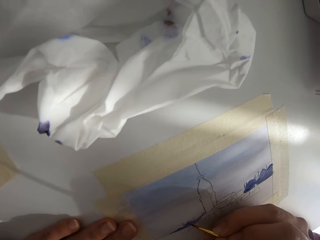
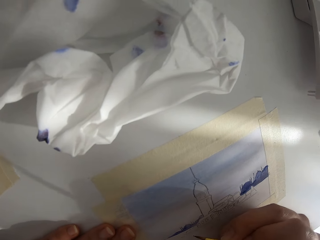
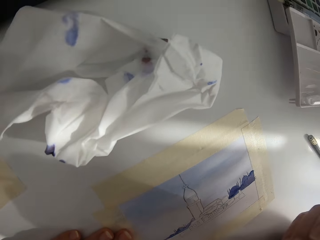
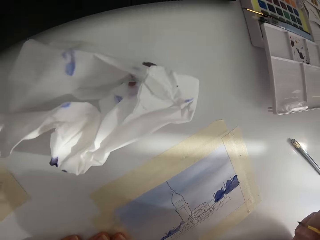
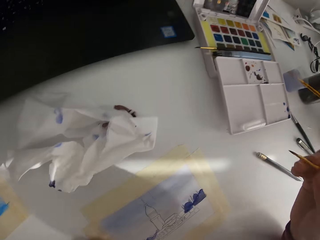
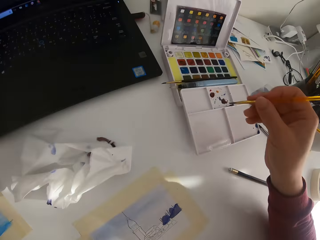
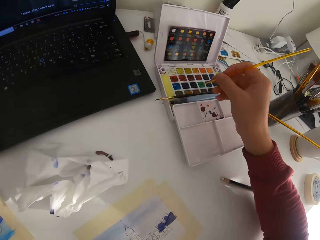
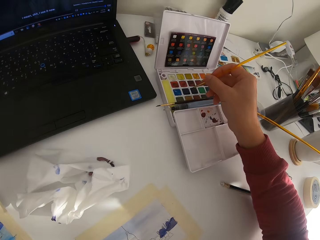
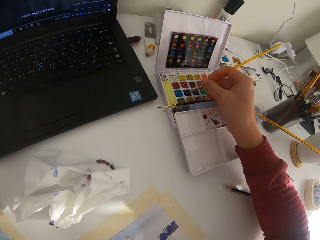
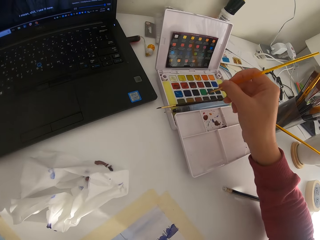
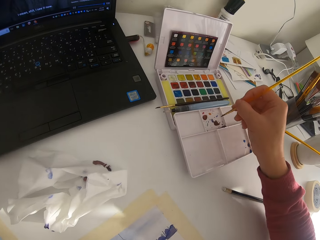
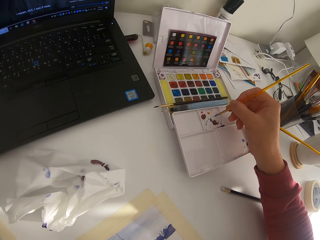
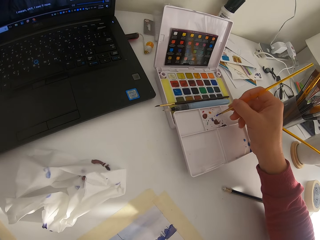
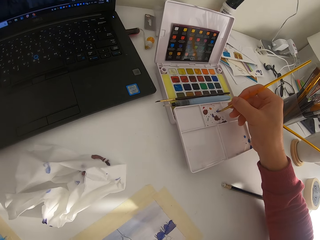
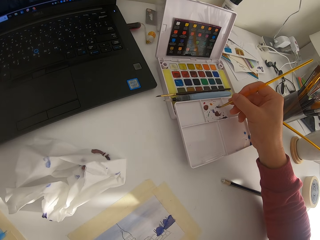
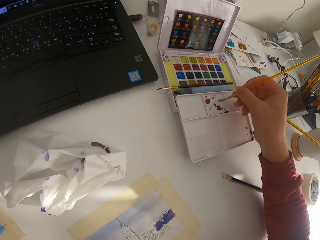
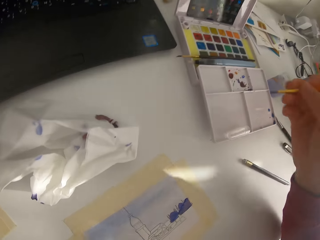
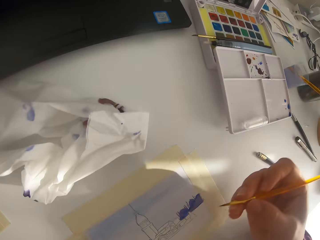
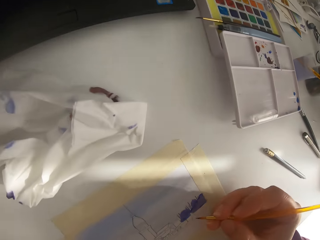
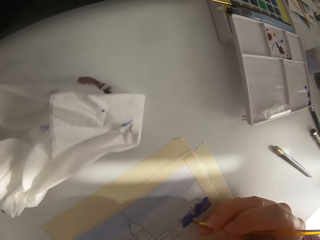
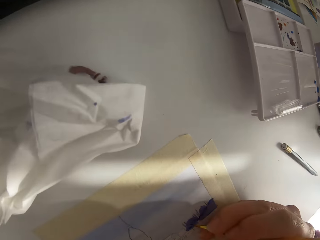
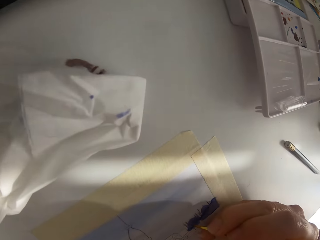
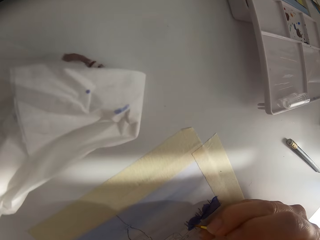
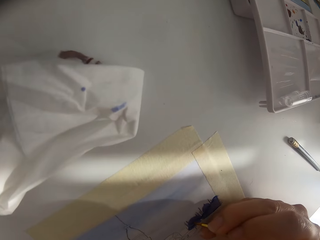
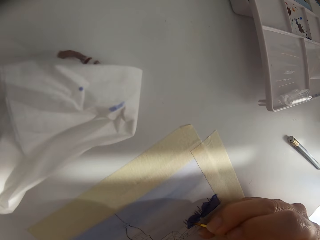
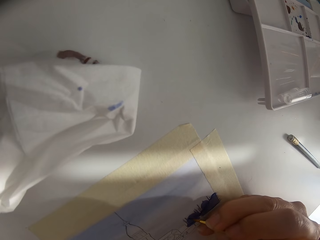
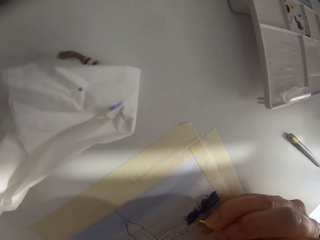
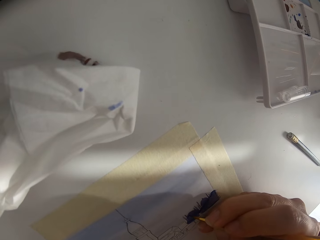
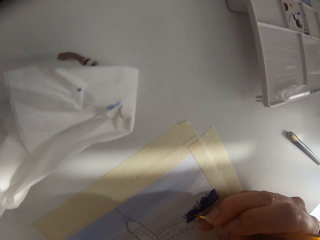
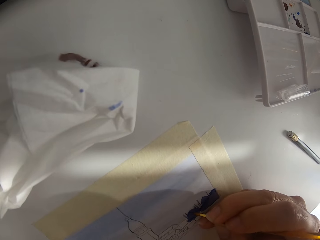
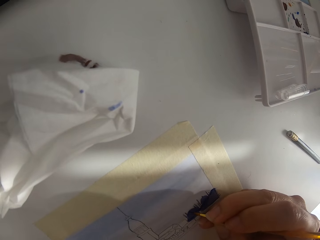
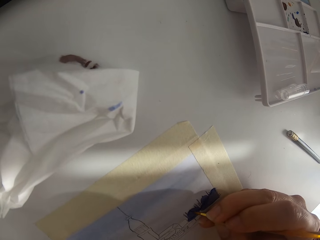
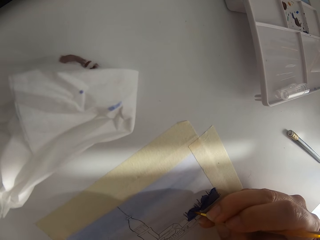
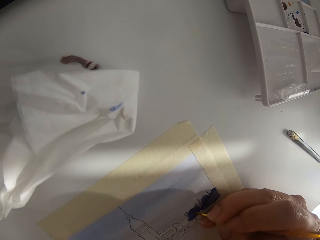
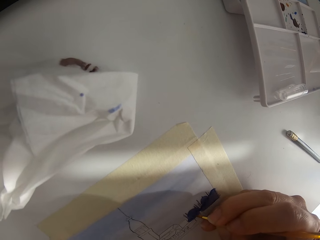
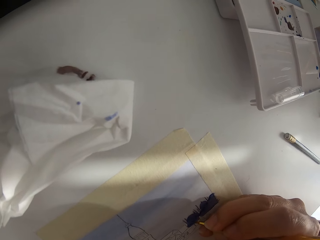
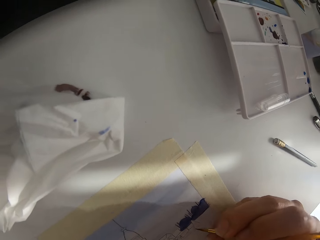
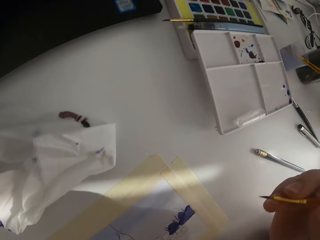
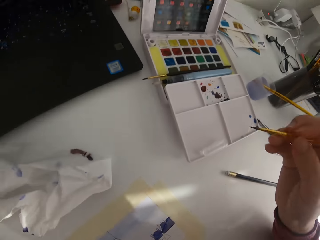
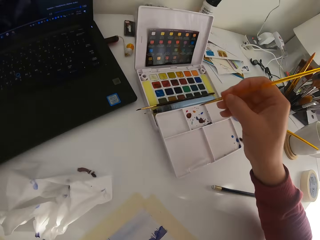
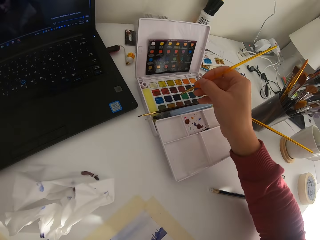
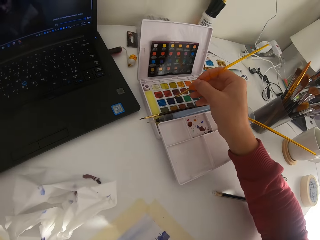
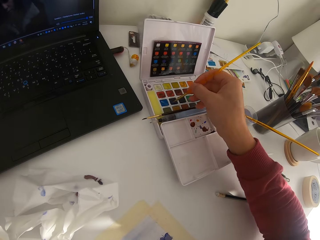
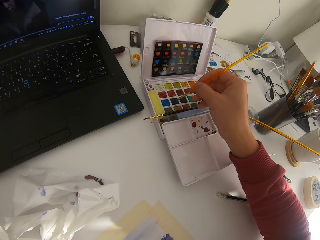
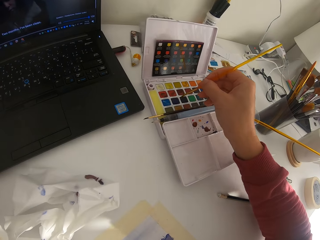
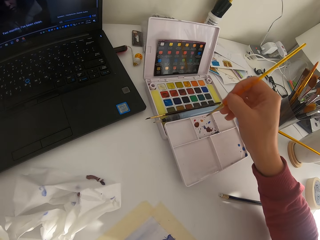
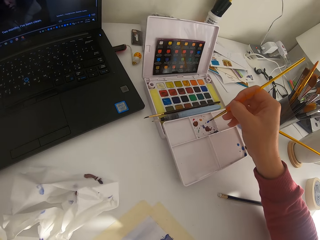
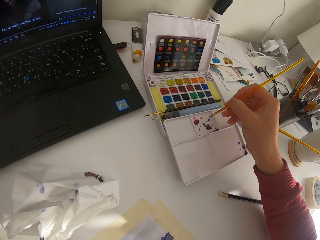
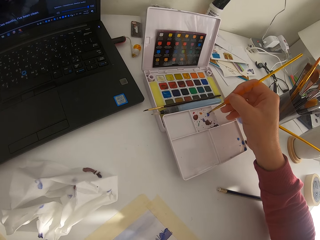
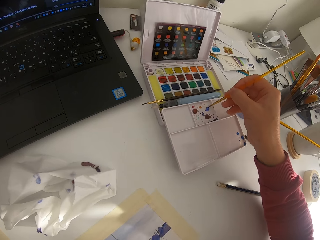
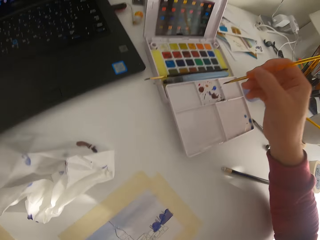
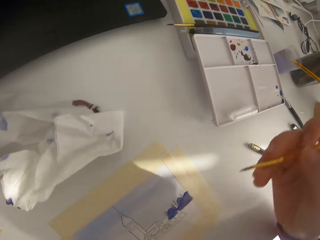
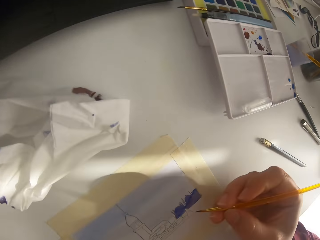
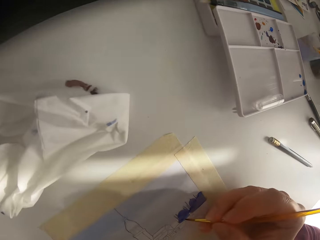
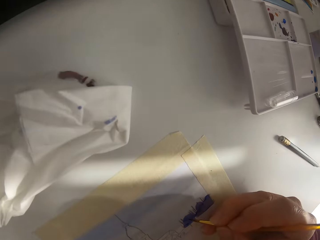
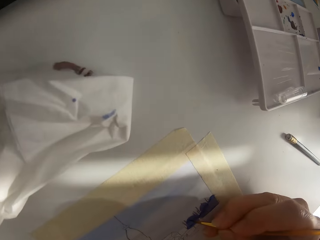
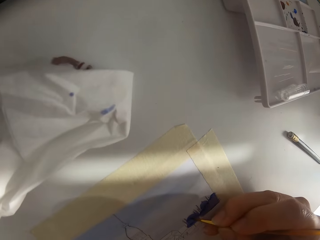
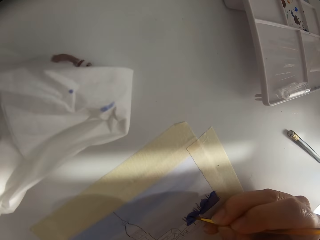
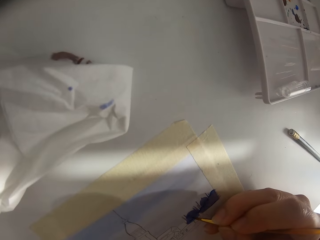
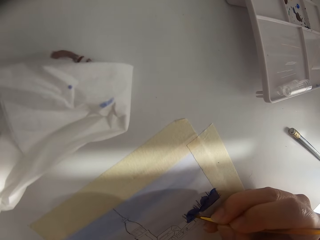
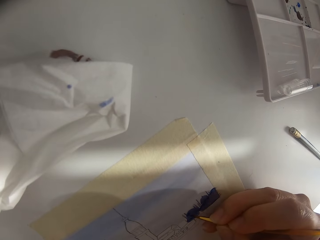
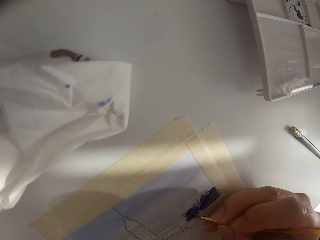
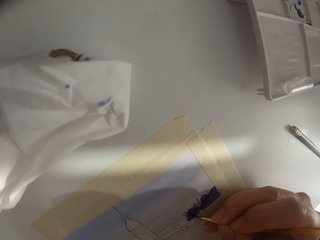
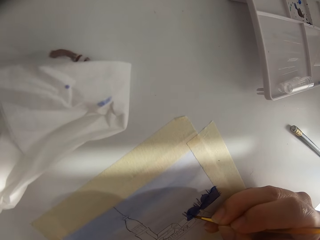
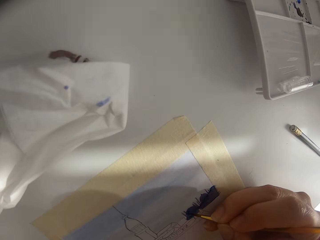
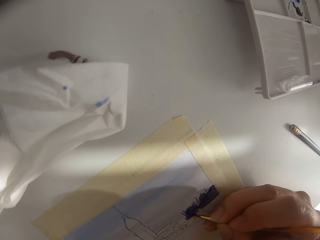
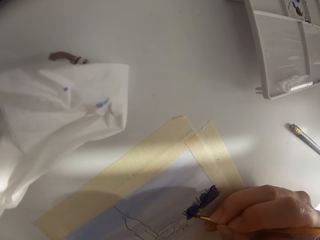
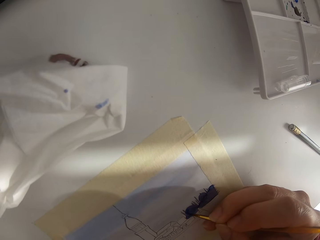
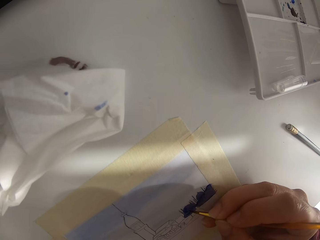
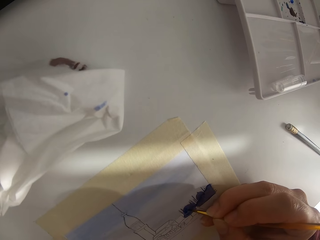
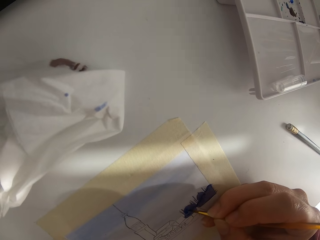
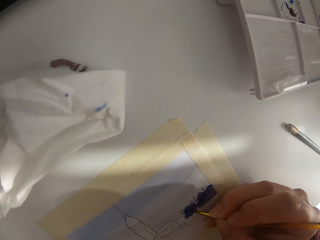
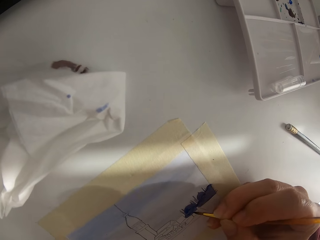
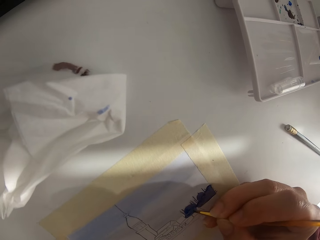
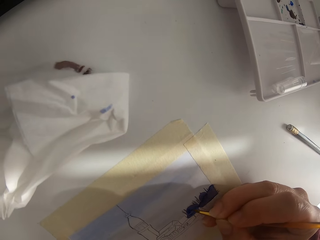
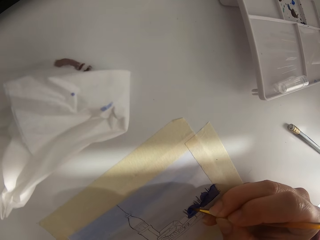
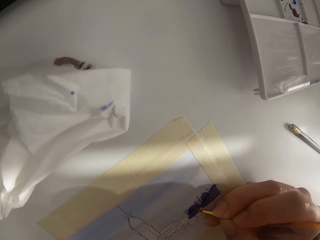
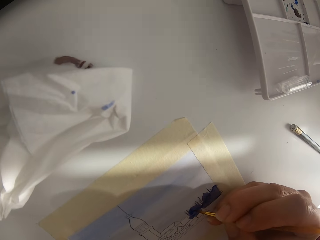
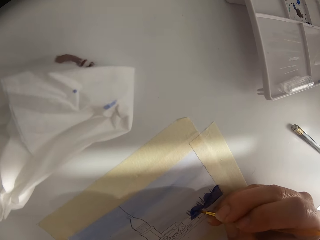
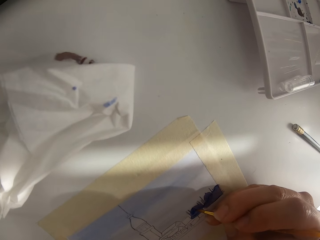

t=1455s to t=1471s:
The camera wearer paints on the paper. They touch the paint brush on solid watercolor. They mix paint on the palette. They paint on the paper. They touch the paint brush on the solid watercolor. They mix paint on the palette.

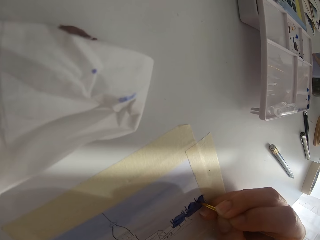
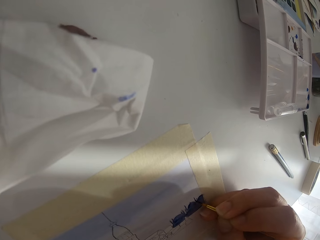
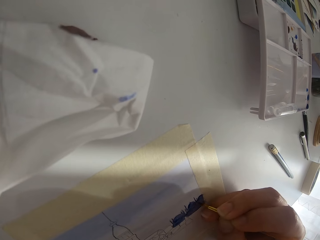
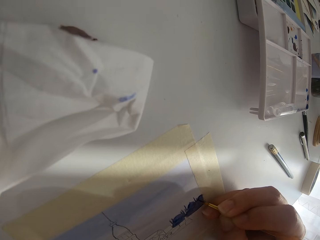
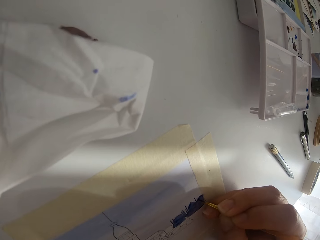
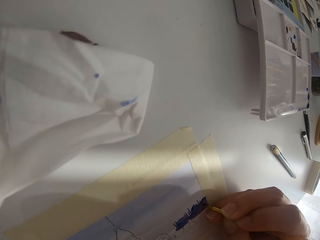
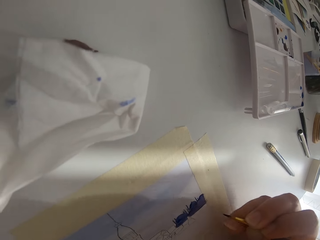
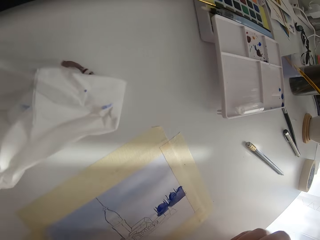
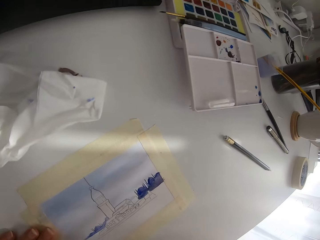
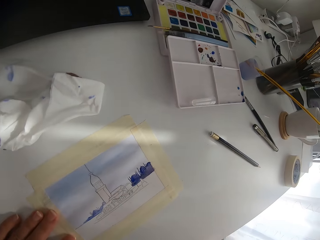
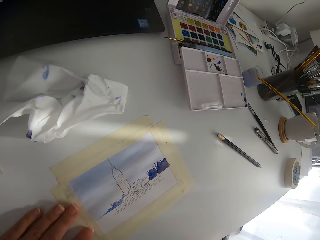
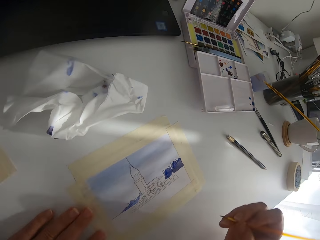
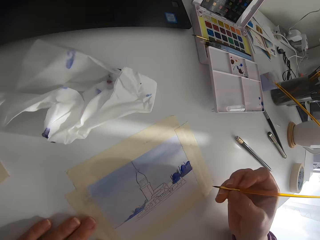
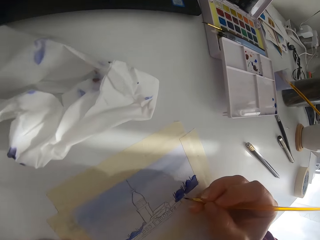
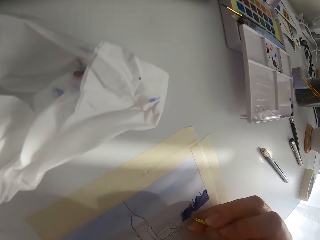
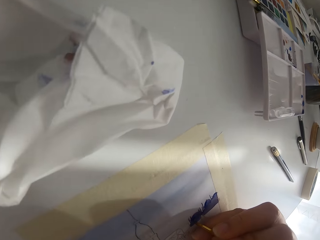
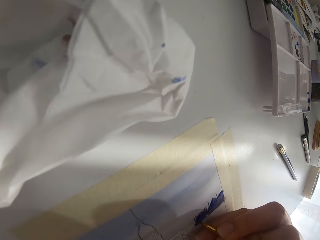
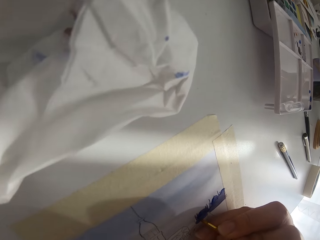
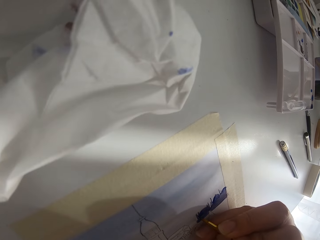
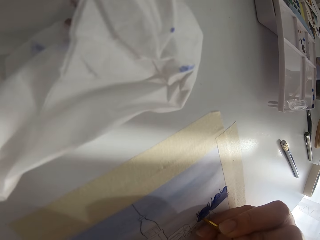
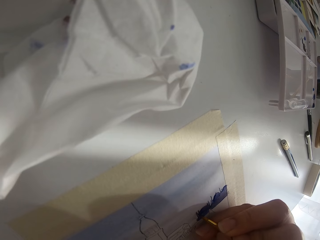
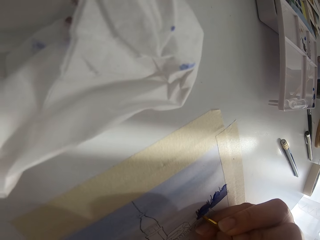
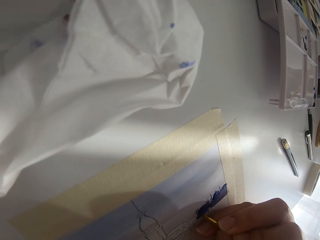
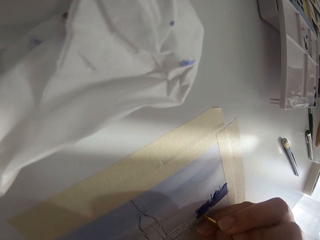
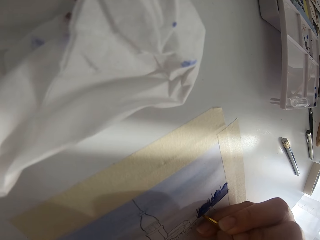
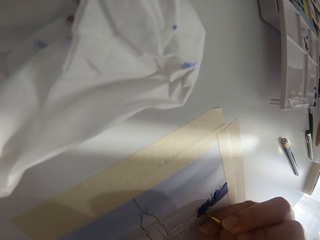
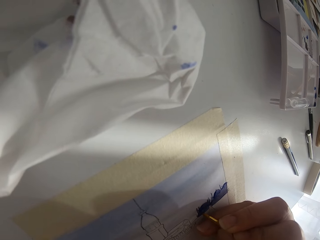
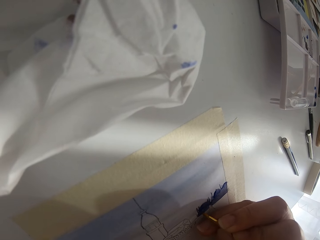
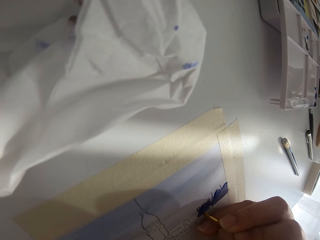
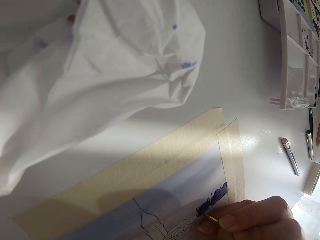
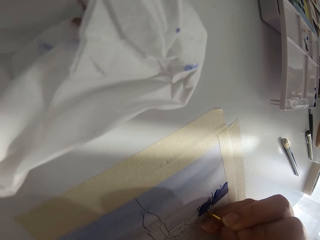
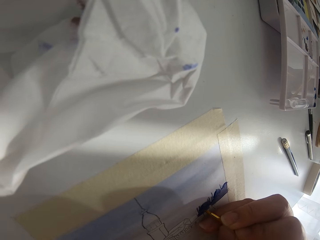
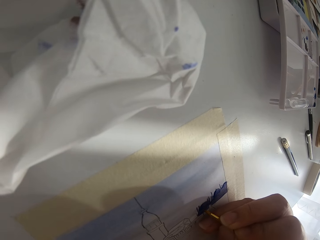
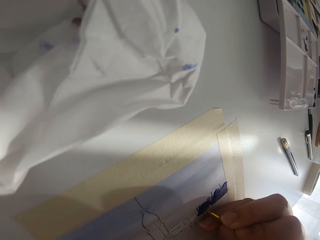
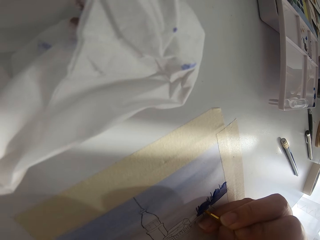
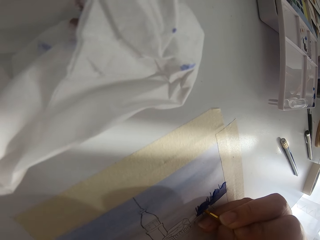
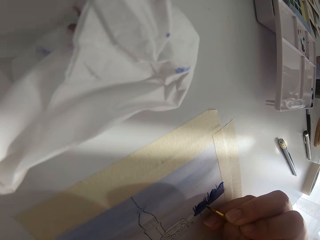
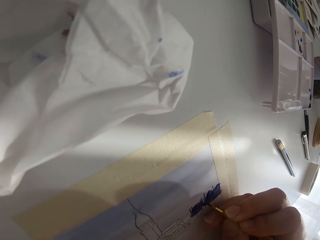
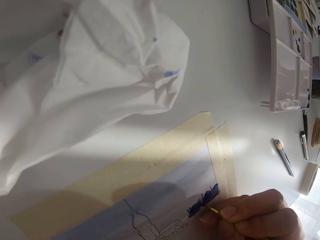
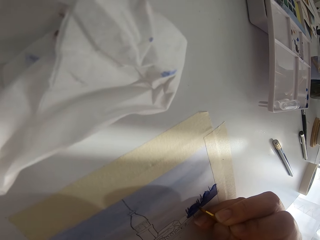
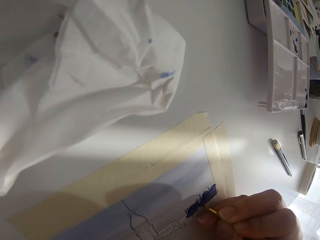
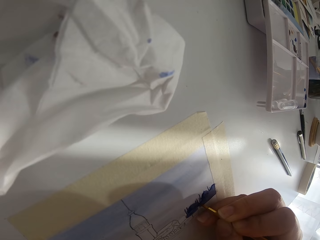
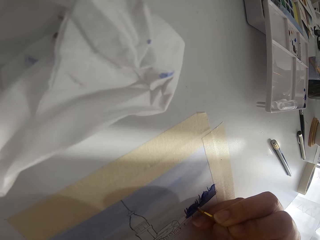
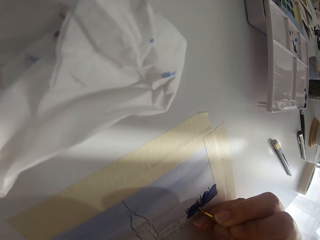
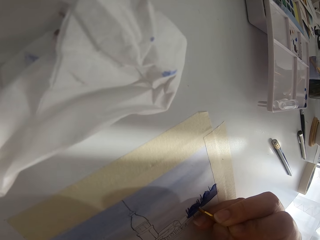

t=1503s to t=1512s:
The camera wearer paints on the paper. They pause painting.
